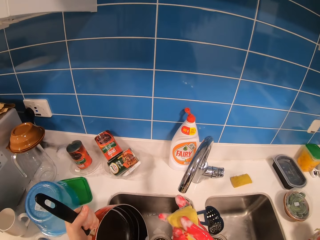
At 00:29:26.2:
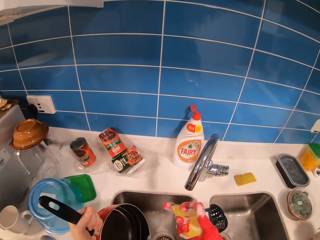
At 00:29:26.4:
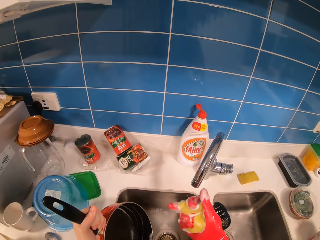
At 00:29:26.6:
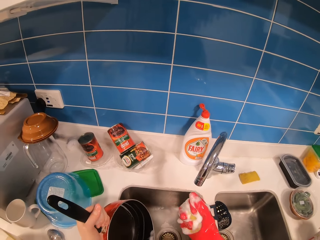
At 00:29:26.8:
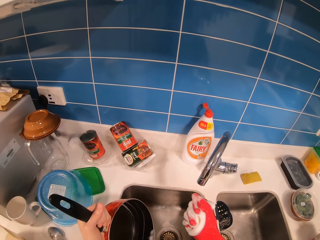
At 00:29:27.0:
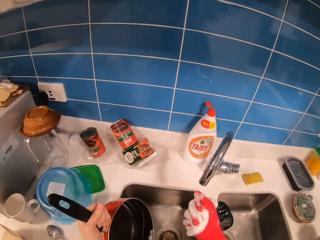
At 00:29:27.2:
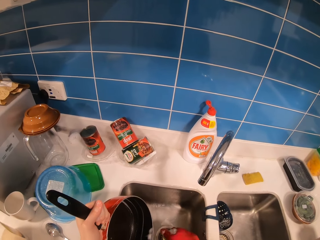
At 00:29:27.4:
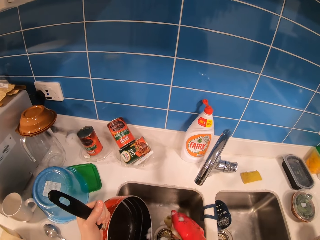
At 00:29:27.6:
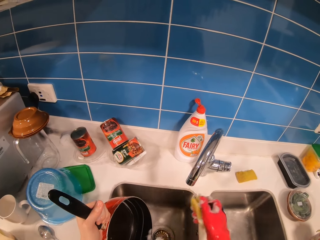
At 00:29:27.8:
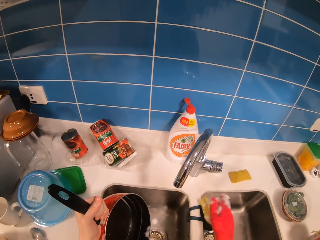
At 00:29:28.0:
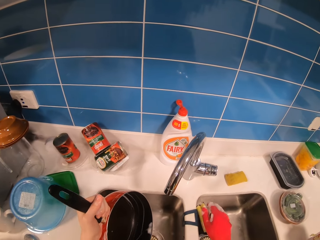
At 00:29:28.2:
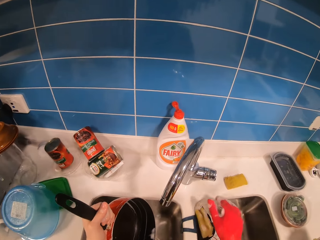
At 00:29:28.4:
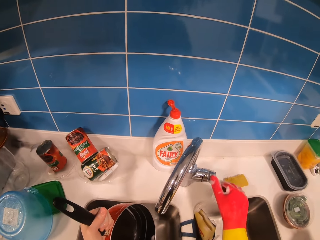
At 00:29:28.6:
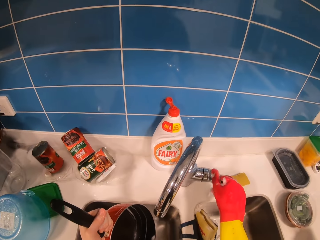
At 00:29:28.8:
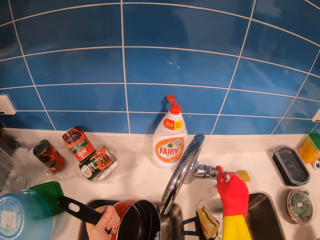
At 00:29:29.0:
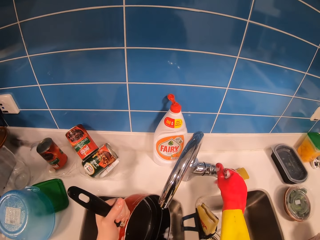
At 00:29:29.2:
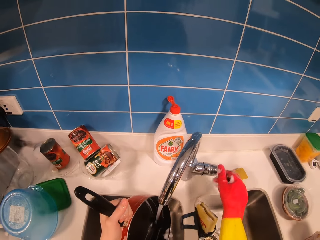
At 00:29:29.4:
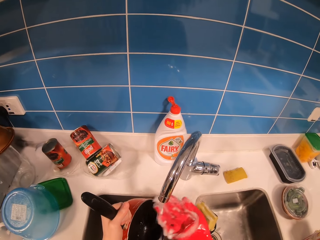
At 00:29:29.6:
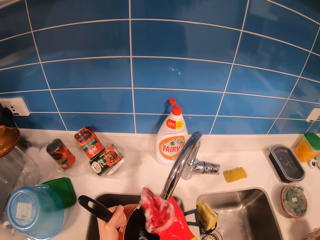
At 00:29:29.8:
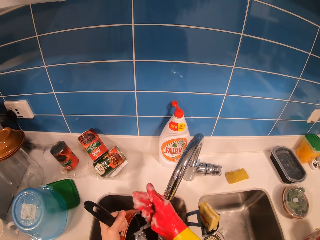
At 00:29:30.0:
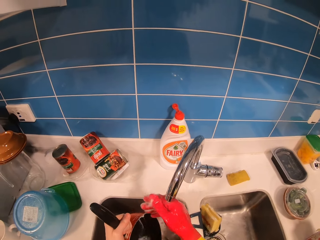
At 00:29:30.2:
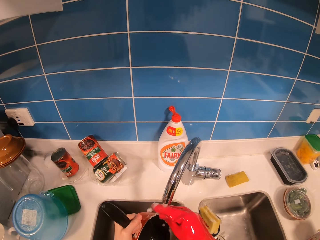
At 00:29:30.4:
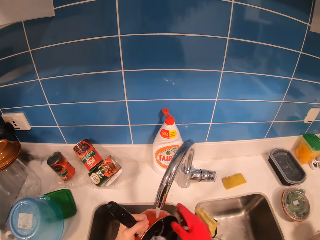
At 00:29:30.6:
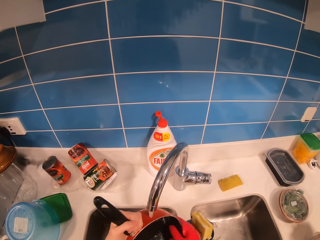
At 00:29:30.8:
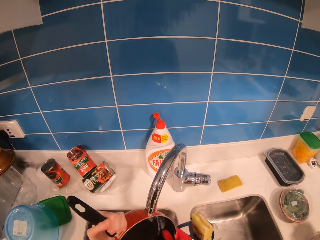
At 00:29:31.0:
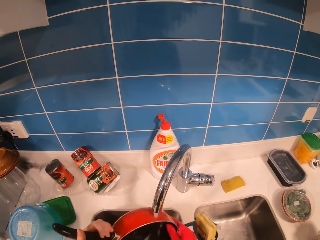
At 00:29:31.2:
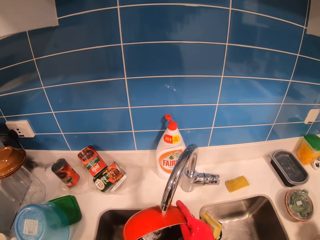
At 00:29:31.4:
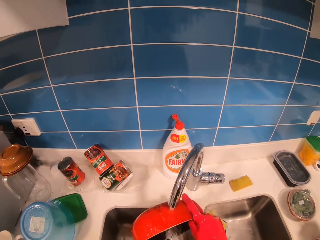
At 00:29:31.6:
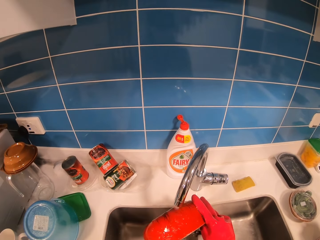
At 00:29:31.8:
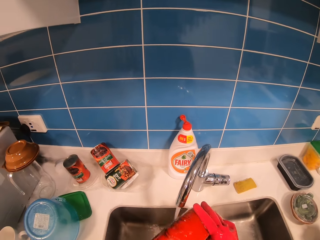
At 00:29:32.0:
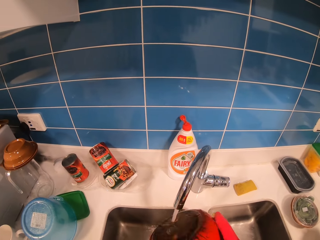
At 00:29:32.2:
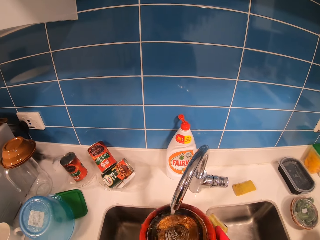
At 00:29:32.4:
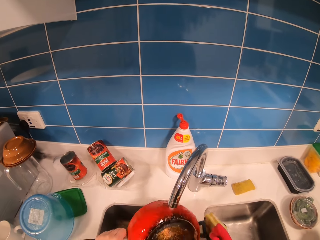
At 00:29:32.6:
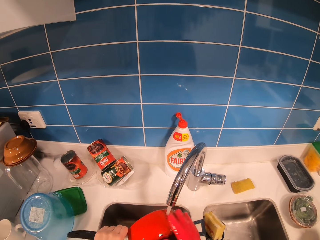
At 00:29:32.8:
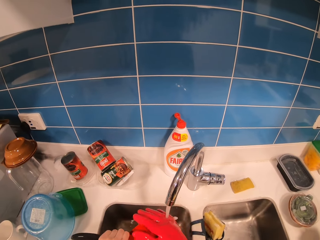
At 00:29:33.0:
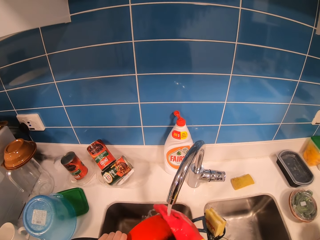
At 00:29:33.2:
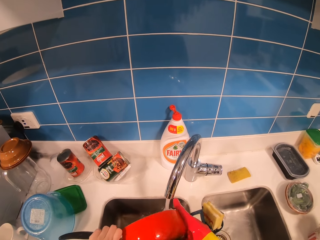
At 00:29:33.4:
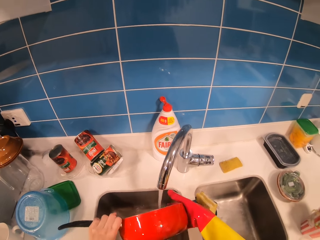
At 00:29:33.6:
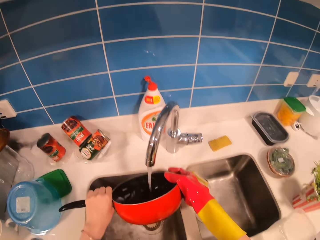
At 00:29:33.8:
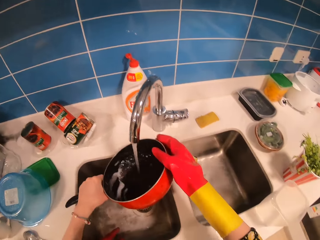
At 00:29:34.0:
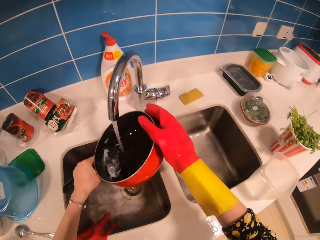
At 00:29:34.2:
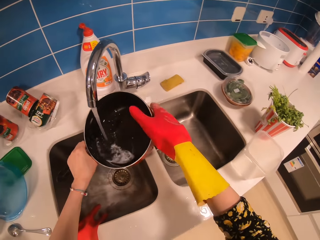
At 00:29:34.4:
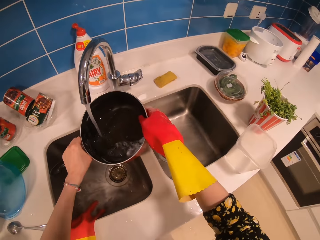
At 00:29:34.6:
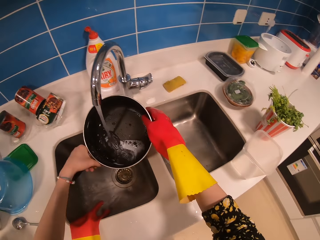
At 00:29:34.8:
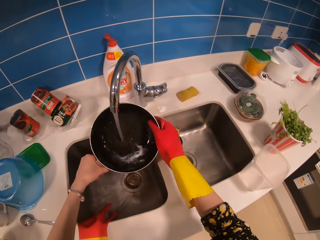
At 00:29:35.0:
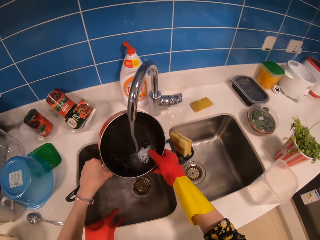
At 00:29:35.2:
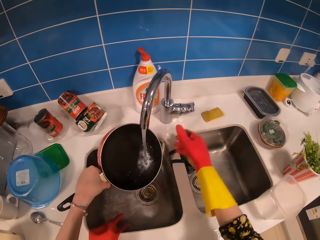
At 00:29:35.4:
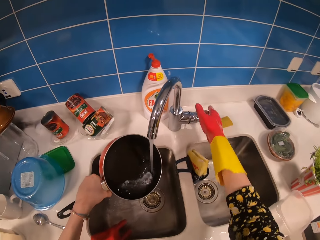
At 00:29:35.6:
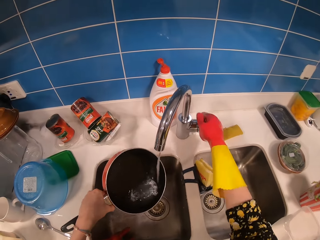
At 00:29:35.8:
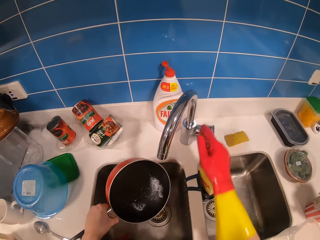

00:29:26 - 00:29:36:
The camera wearer fixes the cleaning item or scouring pad. They adjust the cleaning item. They place the scouring pad on the counter. They open the tap. They run the tap water. They rinse their hands. They wash the pan with the tap water.

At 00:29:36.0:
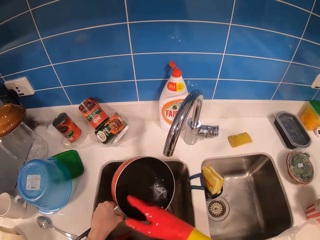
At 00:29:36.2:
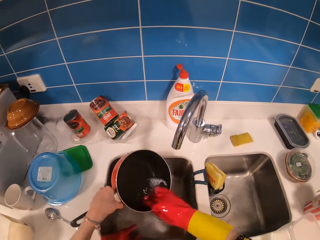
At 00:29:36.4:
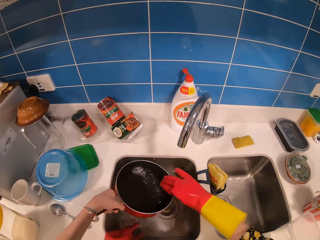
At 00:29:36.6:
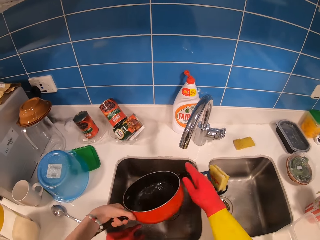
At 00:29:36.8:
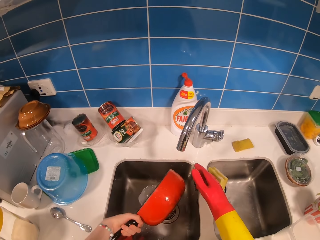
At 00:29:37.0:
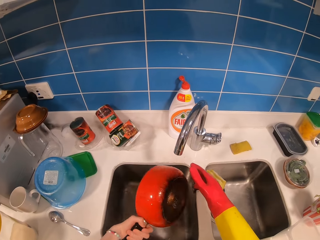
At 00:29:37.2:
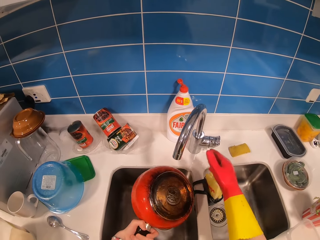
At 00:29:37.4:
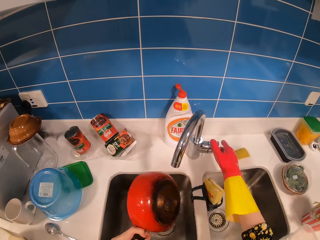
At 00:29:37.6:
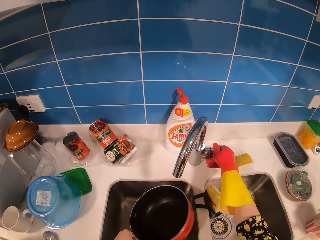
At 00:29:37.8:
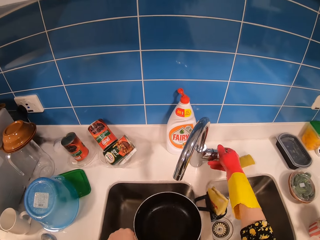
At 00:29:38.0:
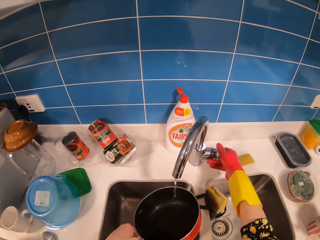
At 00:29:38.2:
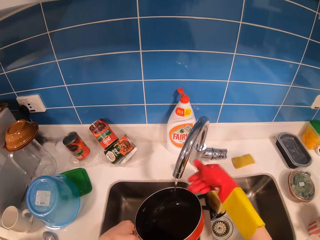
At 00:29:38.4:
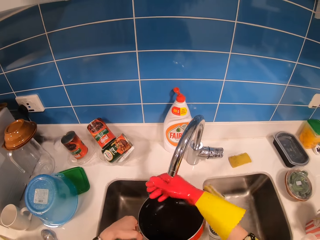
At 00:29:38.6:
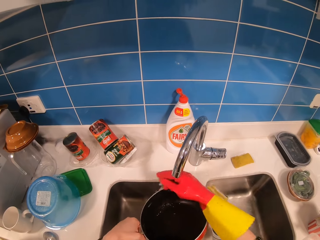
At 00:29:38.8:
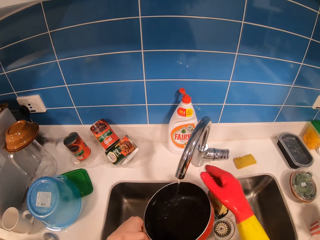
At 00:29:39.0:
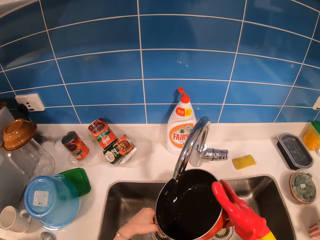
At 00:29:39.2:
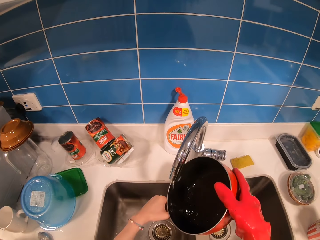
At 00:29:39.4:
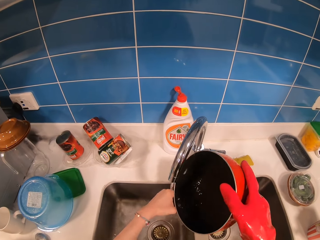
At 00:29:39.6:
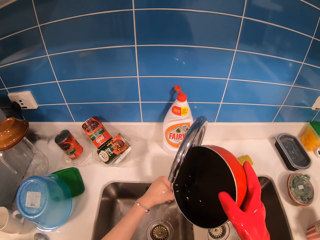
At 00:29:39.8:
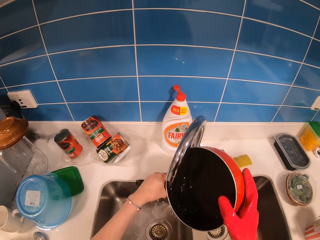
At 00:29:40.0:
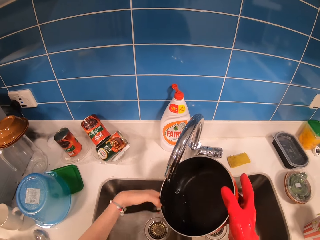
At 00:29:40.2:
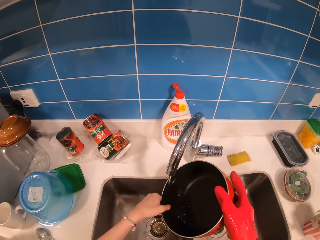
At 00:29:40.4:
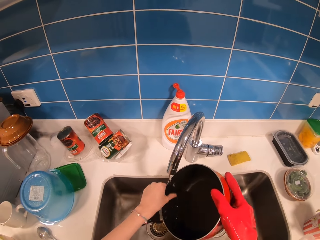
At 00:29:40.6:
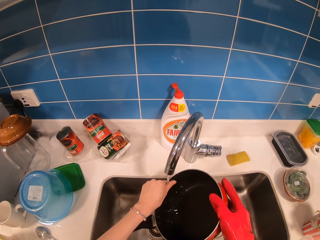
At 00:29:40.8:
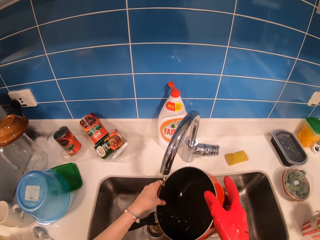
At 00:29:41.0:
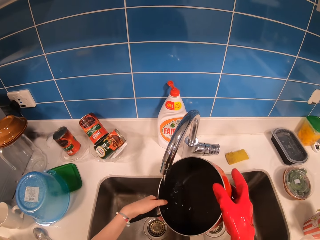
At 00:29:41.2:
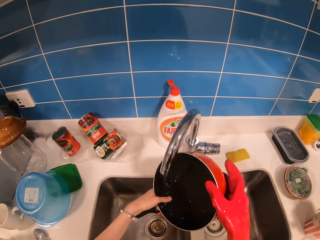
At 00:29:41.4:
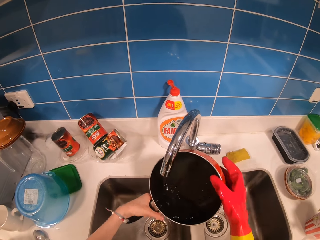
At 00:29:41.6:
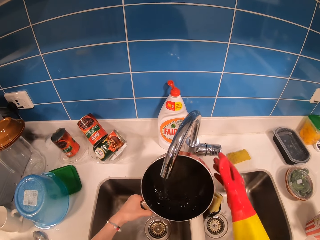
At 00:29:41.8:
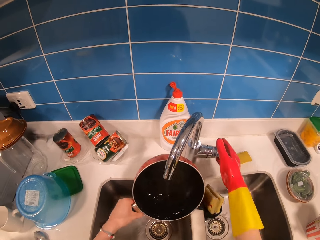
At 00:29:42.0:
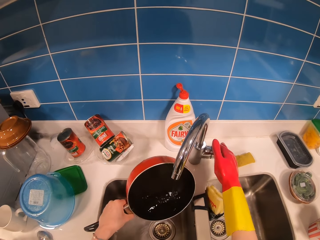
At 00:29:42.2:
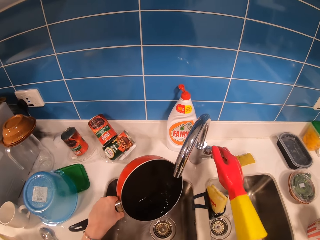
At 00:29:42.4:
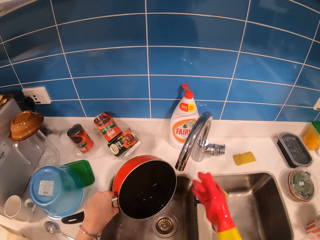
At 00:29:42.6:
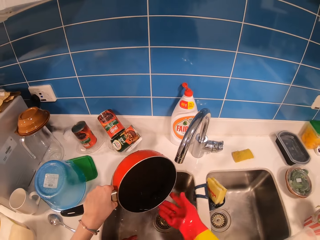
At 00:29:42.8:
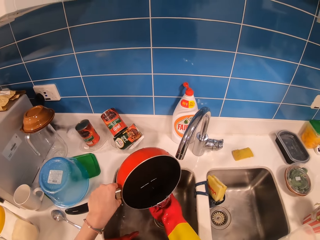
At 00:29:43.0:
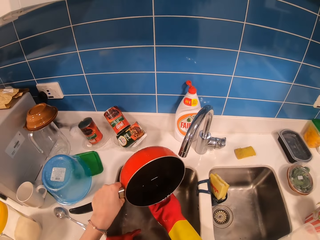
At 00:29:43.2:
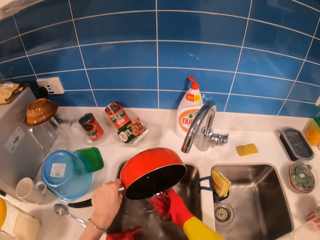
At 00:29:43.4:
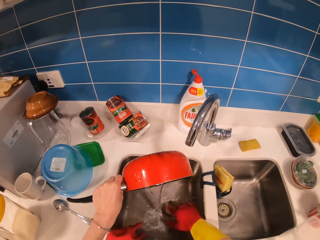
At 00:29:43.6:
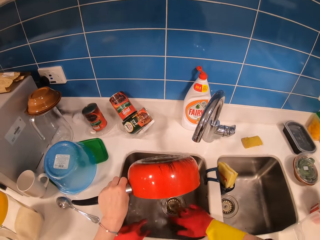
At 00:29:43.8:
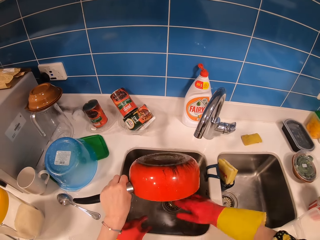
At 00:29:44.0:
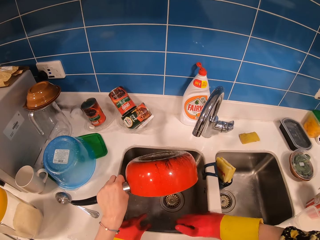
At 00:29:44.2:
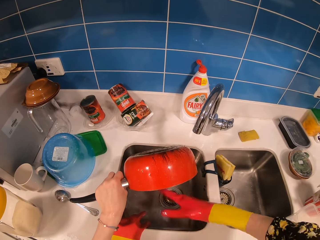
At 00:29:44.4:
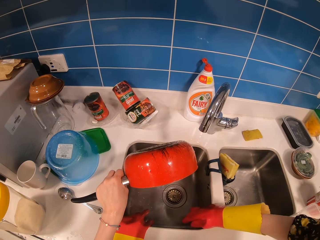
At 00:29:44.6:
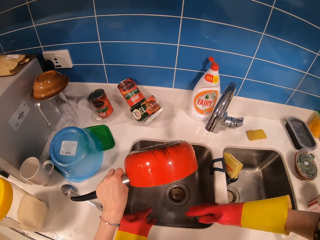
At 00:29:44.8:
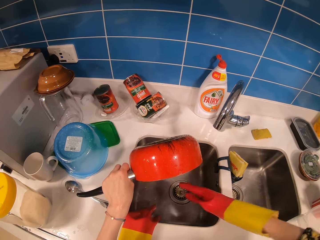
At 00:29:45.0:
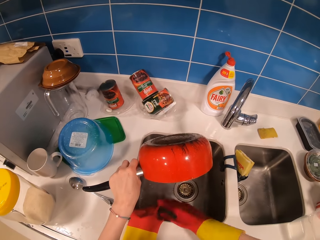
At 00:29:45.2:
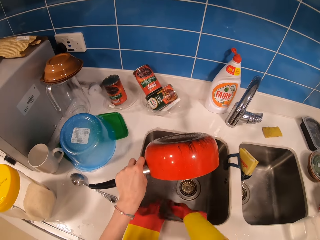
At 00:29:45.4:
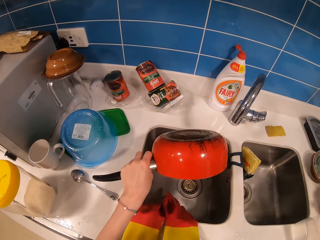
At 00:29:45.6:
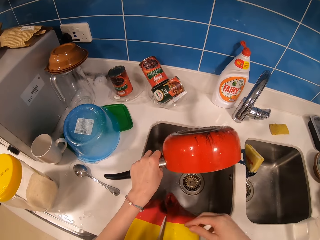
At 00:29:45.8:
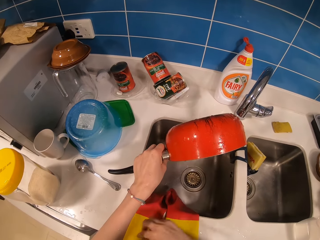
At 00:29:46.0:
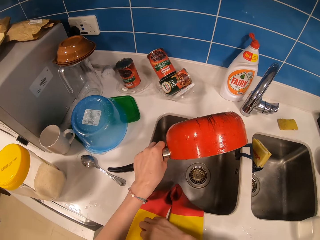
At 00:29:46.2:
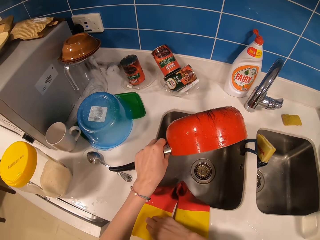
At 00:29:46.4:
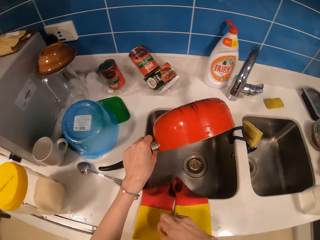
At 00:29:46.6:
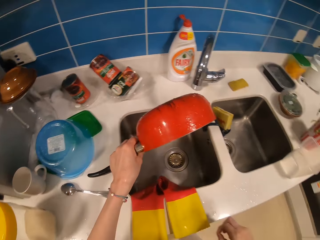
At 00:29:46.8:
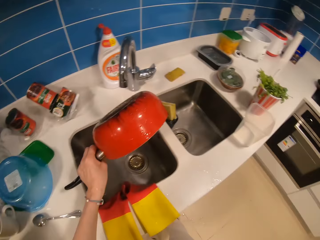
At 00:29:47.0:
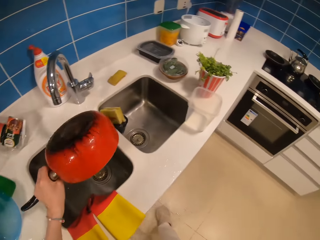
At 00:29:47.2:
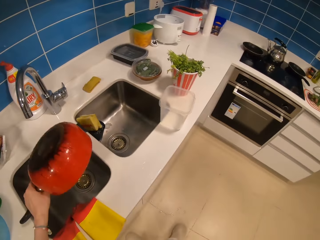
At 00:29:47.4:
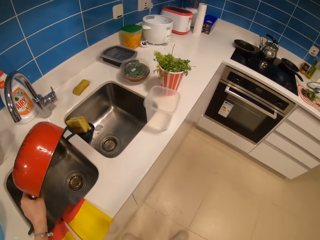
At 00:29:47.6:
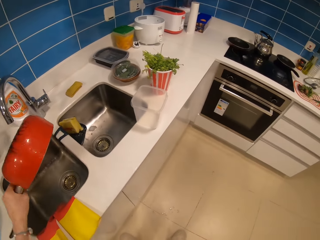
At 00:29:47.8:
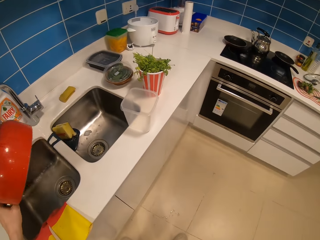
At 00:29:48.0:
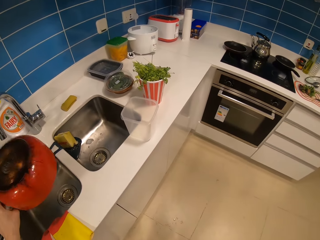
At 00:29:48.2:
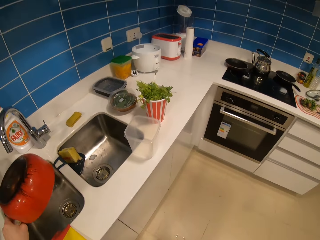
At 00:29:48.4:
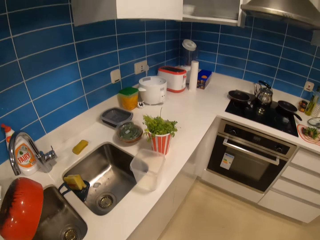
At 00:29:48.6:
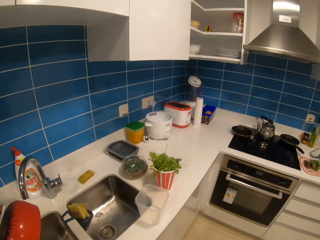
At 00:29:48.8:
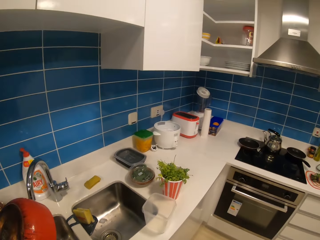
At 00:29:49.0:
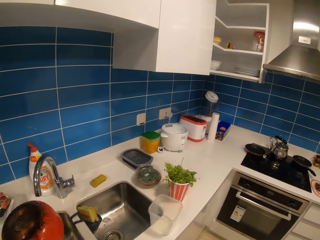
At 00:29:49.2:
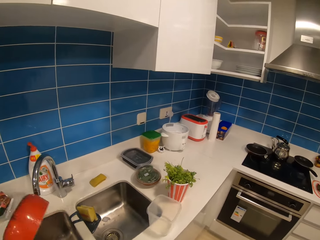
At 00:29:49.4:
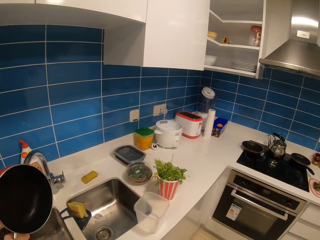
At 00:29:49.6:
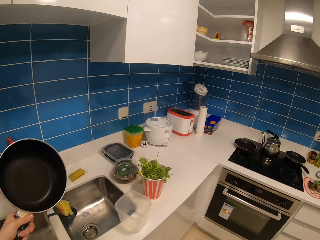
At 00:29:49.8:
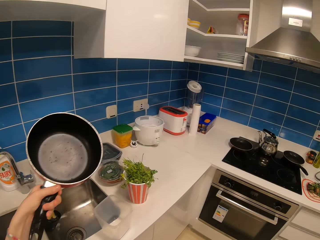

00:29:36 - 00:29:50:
The camera wearer closes the tap water. They rinse the pan. They pour water in the sink. They open the tap. They run the tap water. They rinse a hand. They clean the pan with the tap water. They close the tap water. They pour water on a hand. They pour water in the sink. They adjust their hands. They remove the gloves. They place the glove on the sink. They shake the pan.
